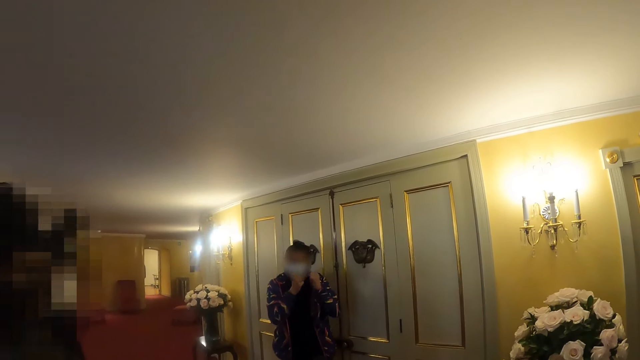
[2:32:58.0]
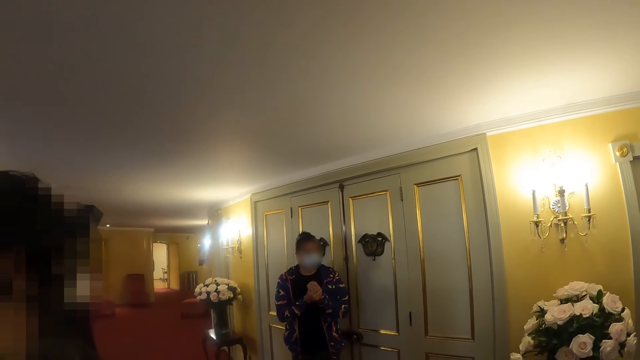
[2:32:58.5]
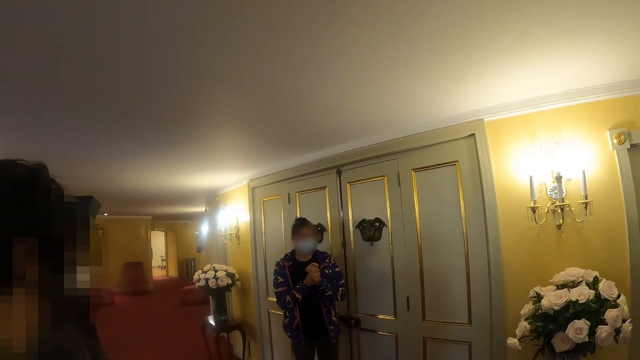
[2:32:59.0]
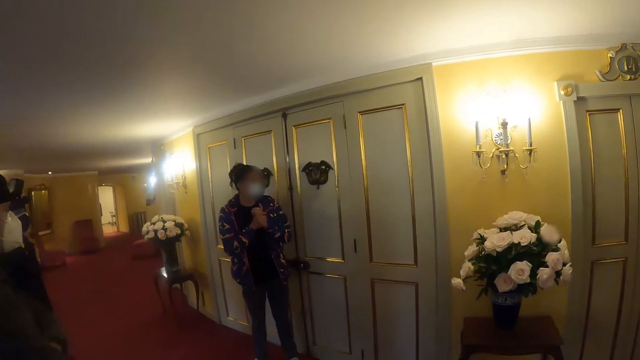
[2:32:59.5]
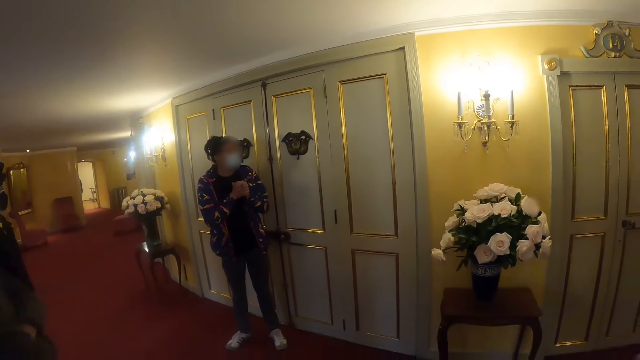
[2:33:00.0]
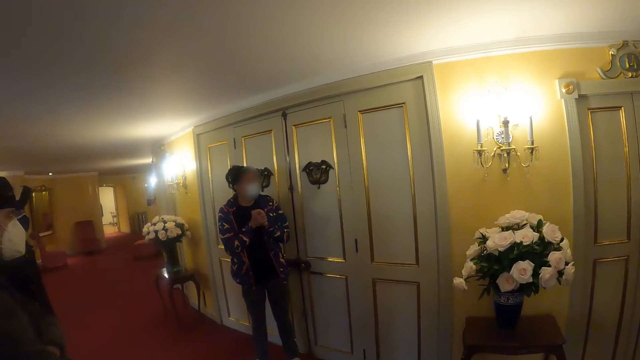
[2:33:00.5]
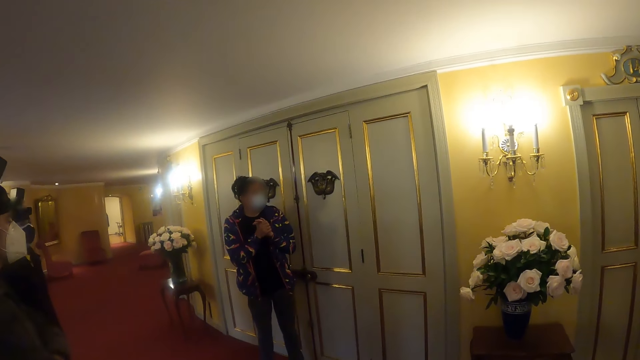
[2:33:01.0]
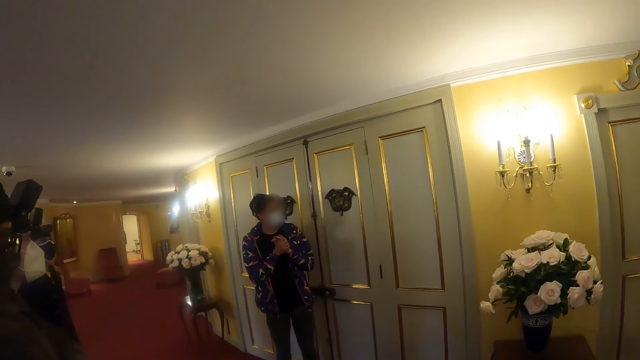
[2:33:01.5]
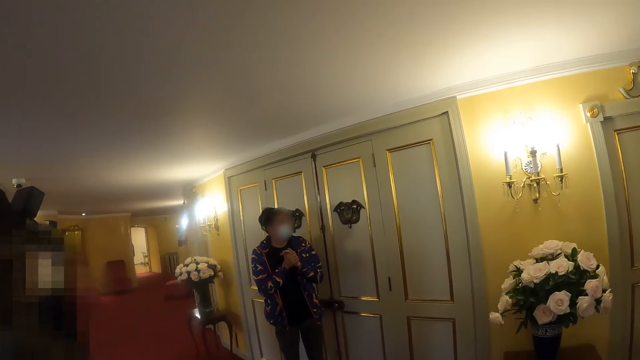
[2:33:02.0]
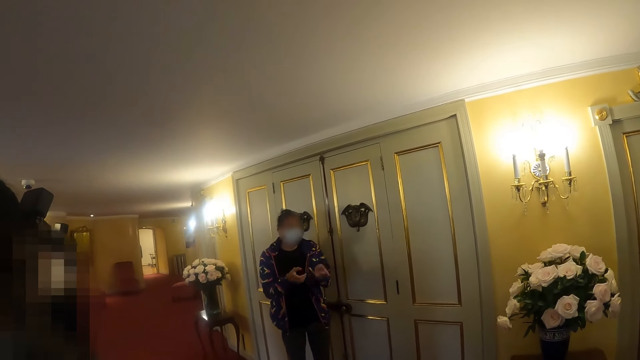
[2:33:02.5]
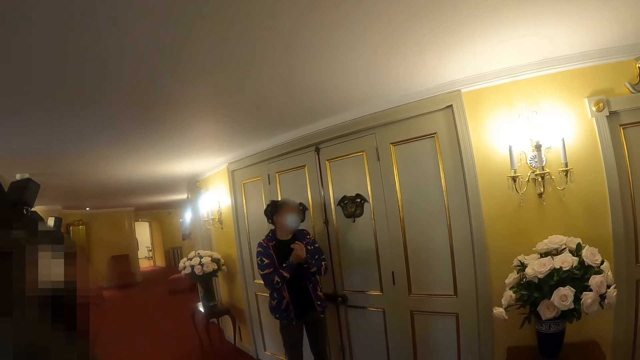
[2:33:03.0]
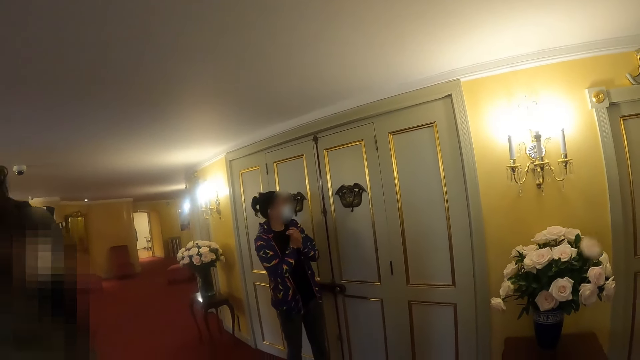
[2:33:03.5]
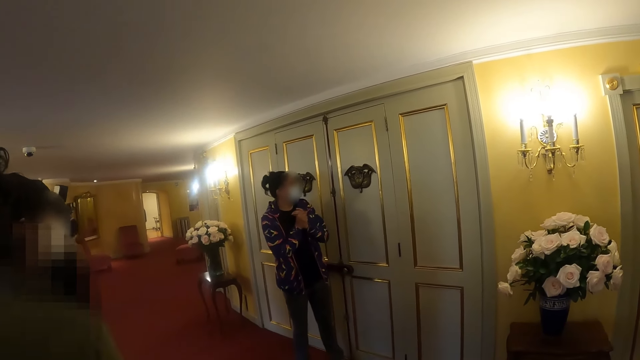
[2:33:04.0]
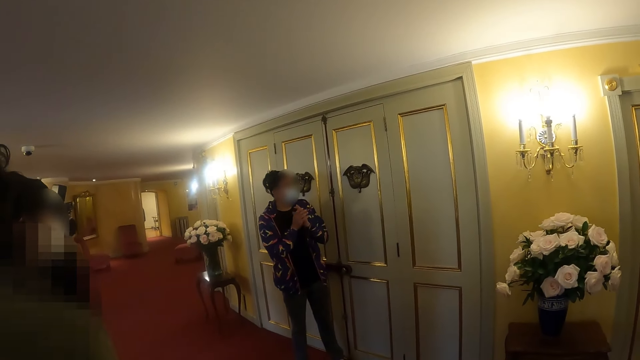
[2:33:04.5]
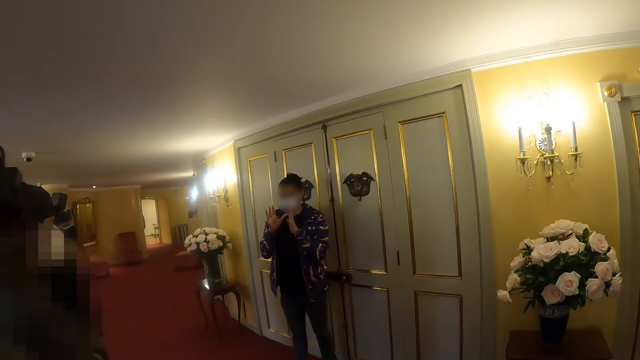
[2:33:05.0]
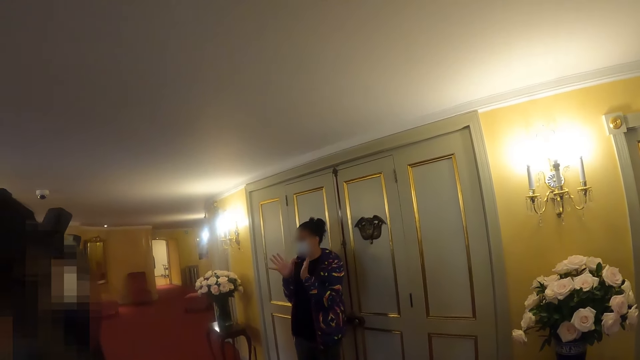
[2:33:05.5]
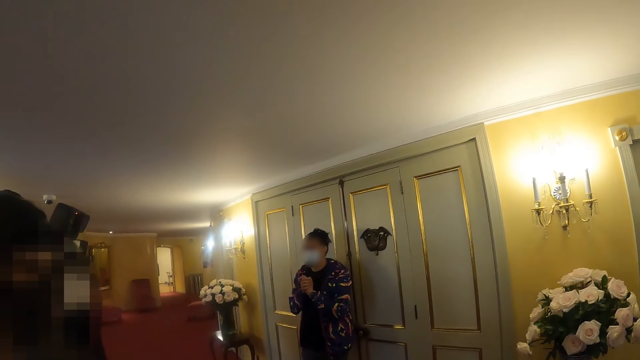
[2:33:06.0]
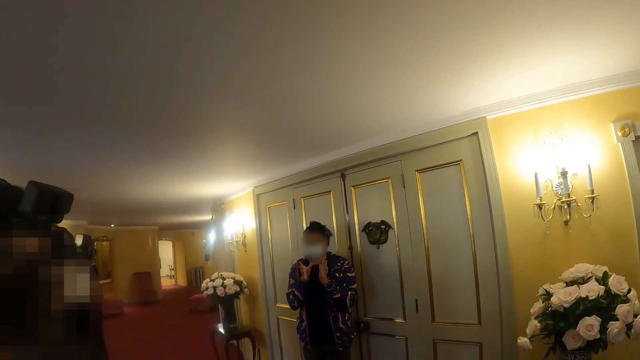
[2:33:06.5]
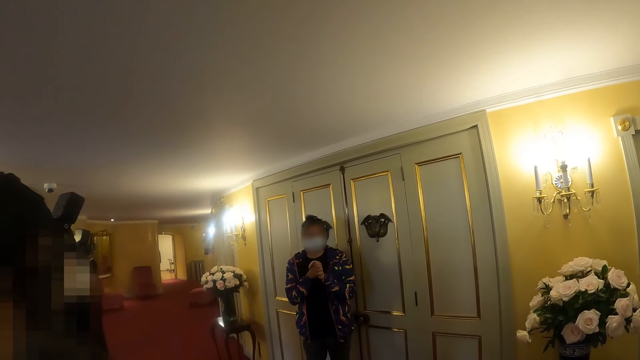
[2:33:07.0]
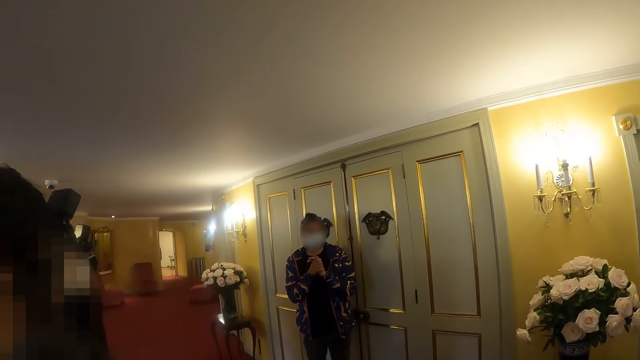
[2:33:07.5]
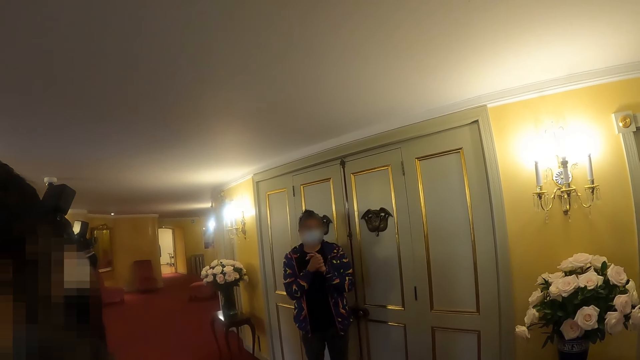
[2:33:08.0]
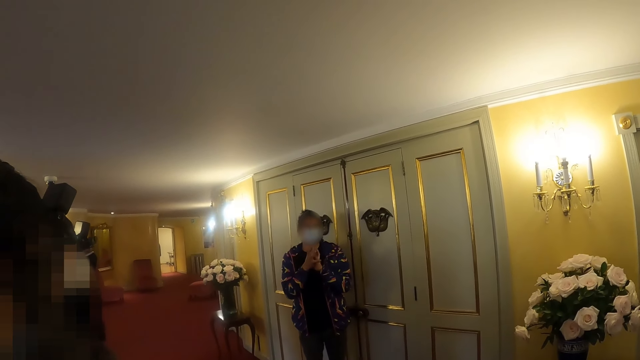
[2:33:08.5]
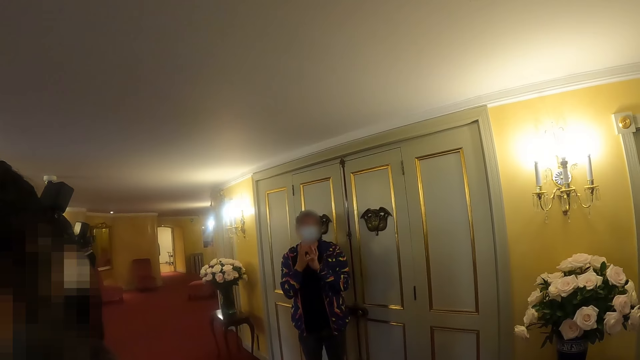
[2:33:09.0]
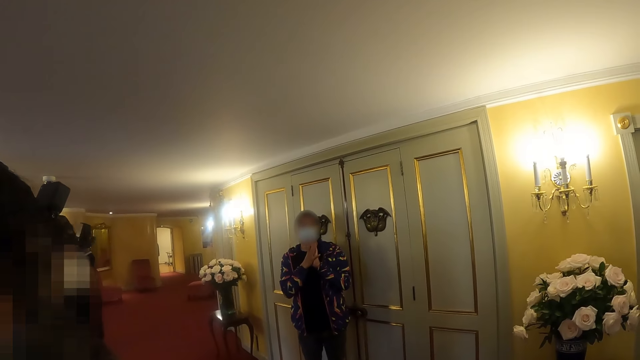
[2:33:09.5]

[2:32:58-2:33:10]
The camera wearer looks around. A man converses with colleagues. The camera wearer looks around. The man converses with colleagues.

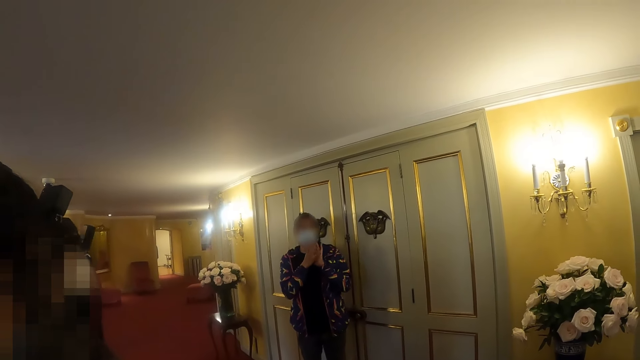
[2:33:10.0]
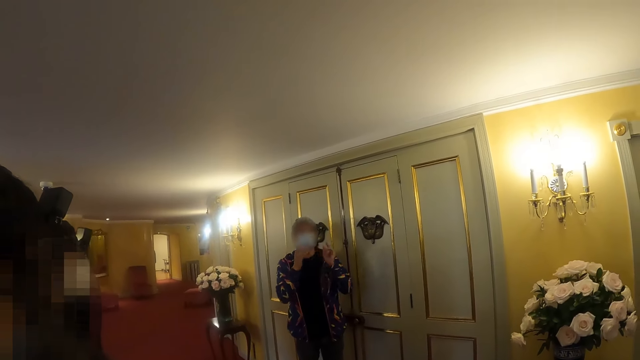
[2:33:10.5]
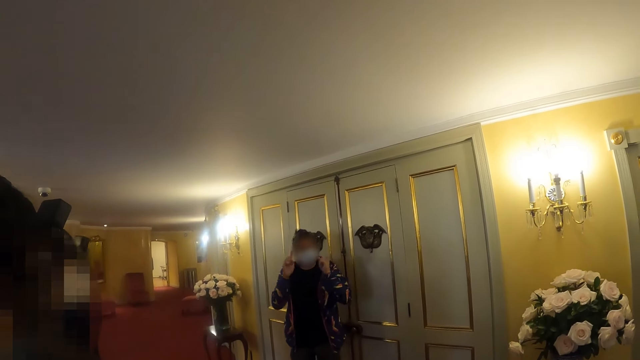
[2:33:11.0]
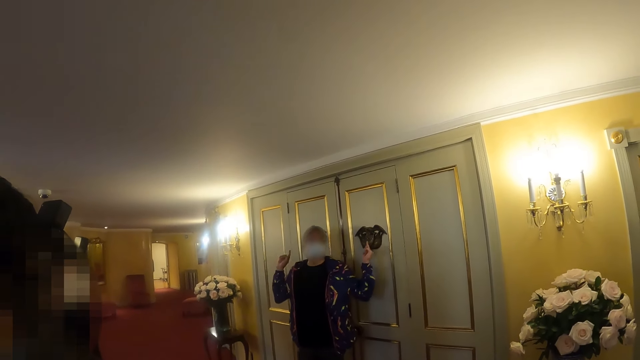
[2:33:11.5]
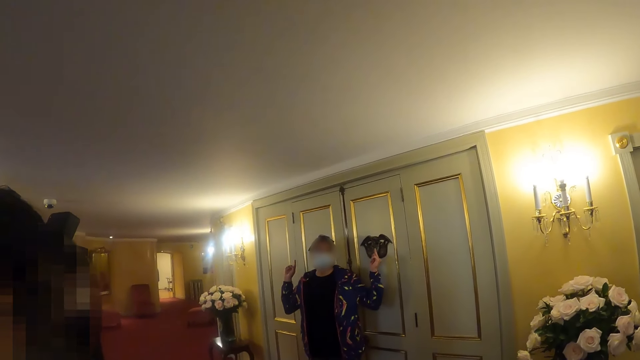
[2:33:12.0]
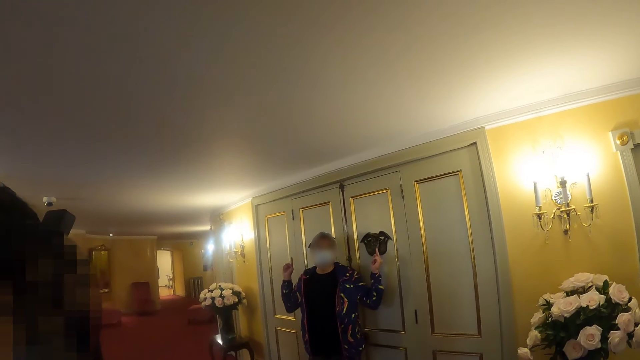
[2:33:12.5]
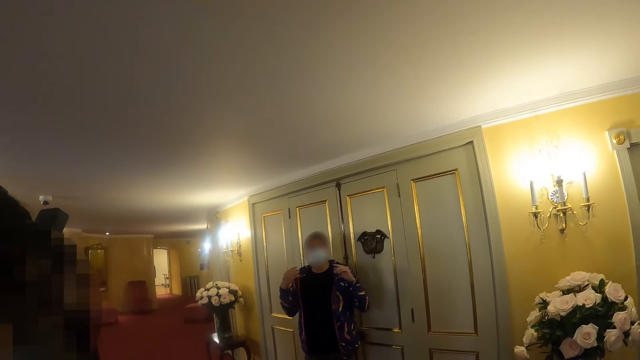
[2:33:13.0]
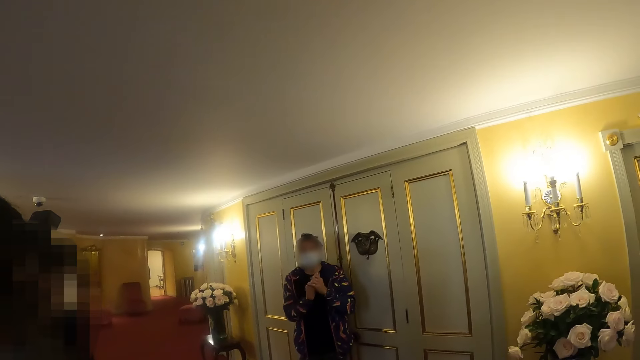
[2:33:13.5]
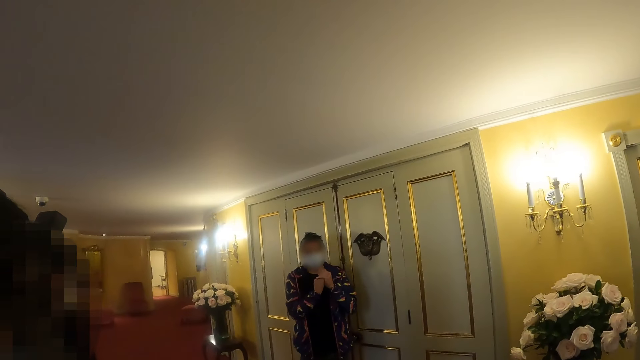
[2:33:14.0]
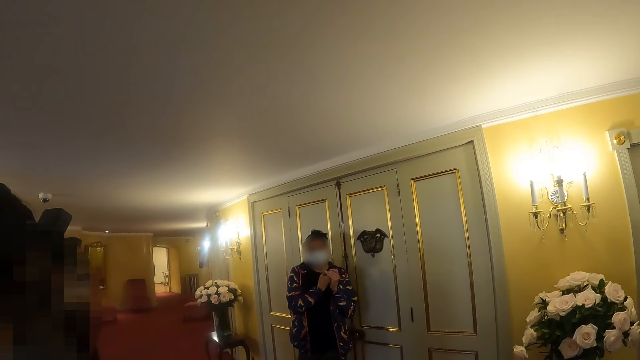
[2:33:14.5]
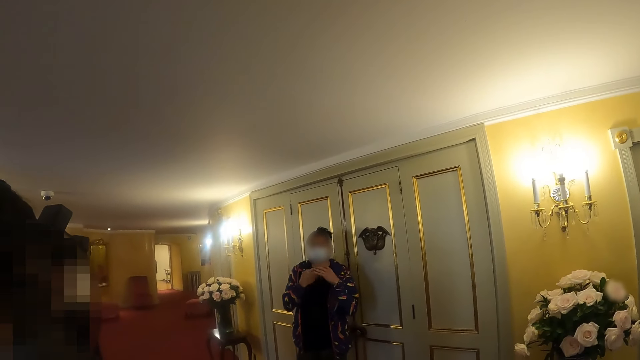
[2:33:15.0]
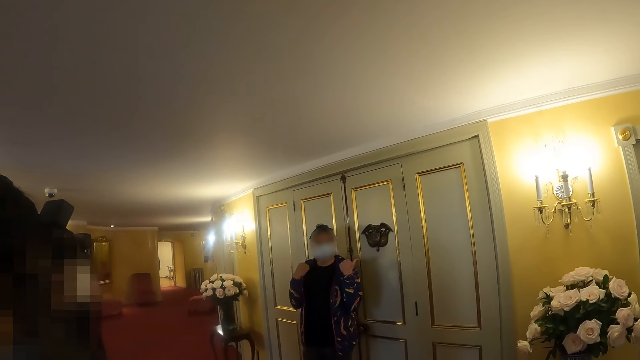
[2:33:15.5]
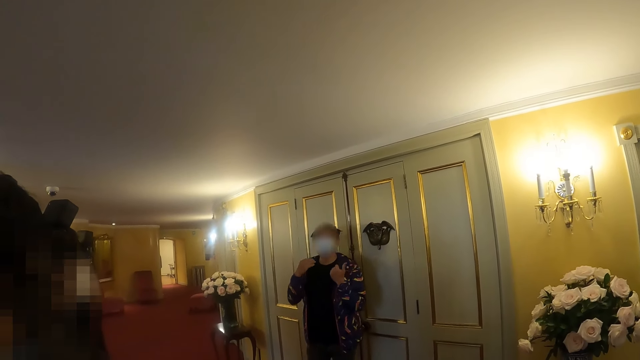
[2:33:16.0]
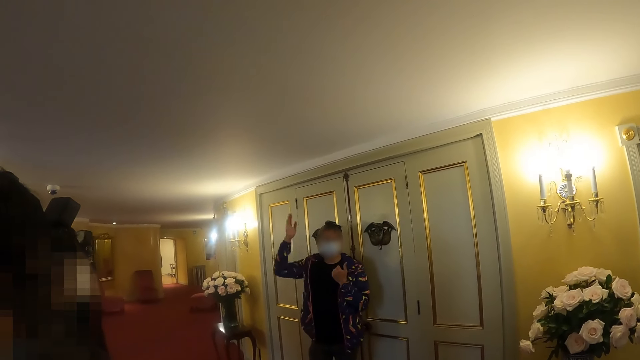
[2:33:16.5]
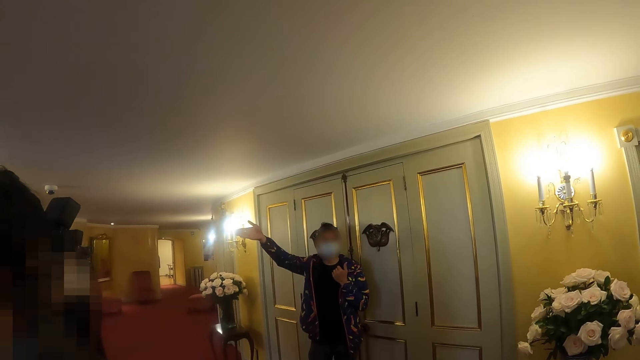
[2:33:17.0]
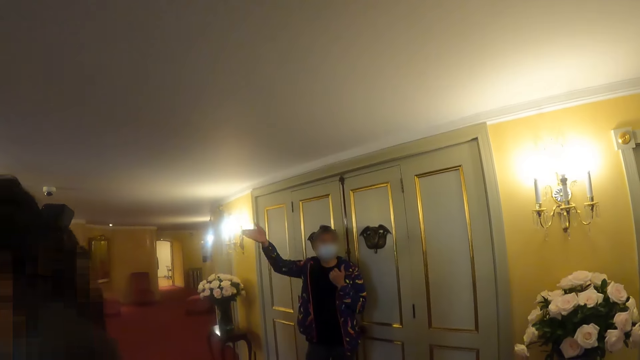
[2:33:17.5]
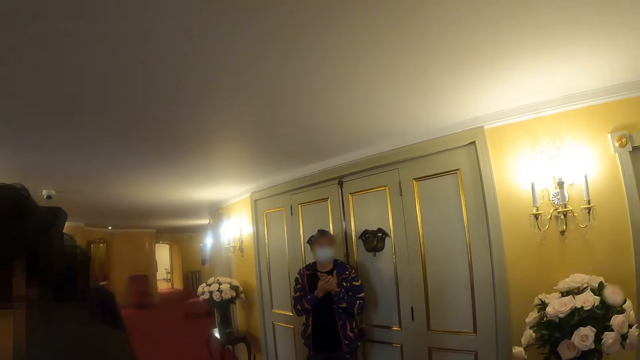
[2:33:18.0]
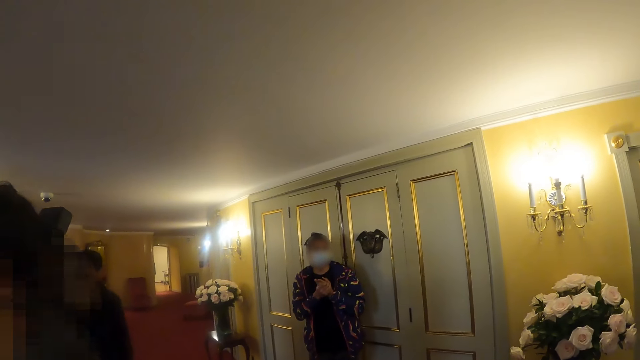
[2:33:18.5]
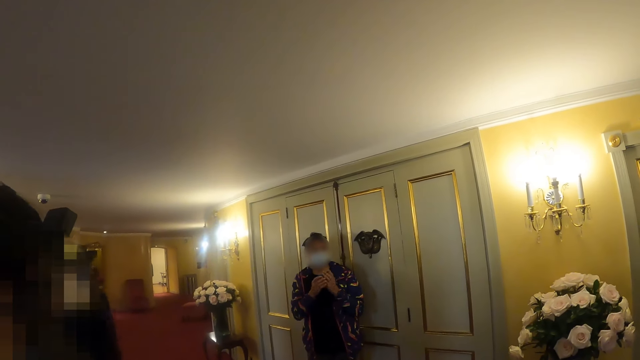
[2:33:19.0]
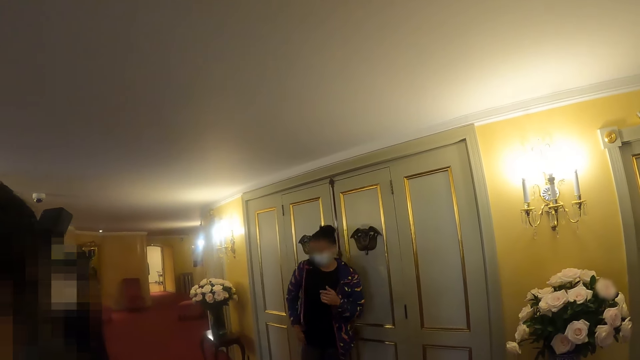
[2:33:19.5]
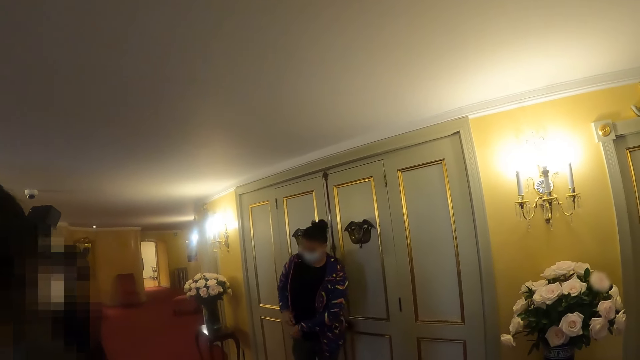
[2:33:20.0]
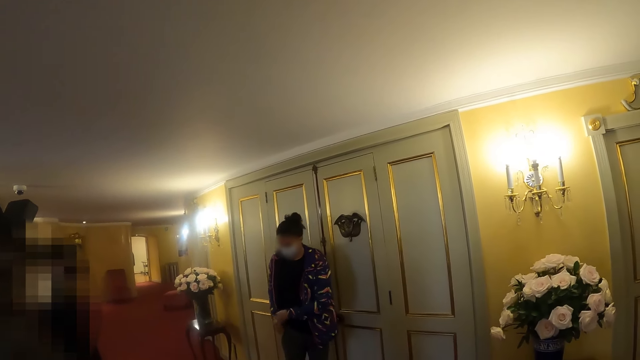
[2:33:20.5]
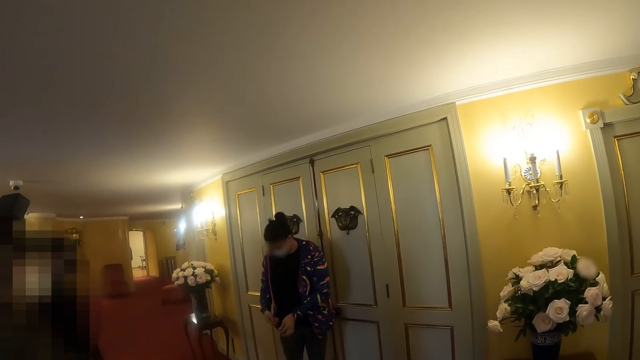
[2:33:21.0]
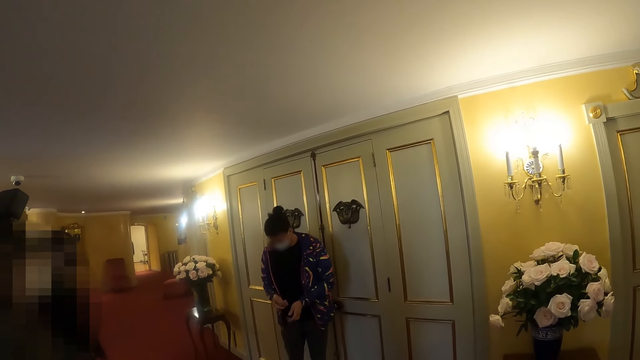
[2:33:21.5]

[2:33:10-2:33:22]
A person collects the phone from her pocket.
